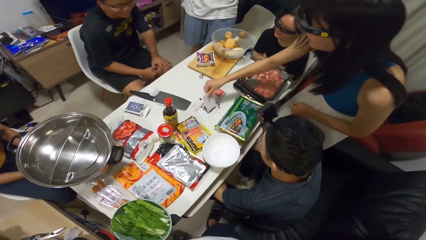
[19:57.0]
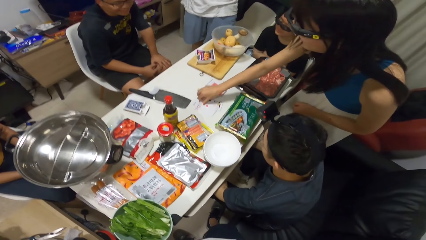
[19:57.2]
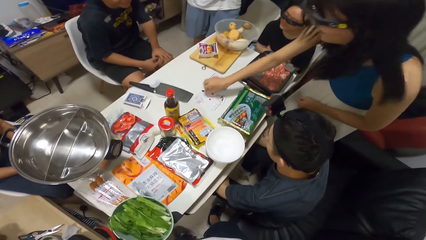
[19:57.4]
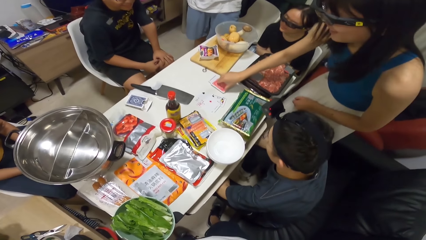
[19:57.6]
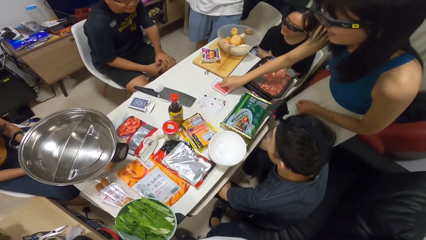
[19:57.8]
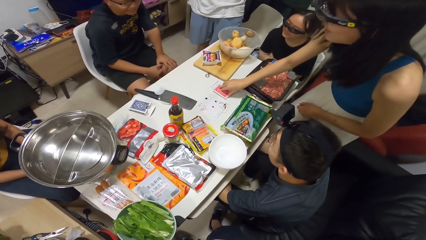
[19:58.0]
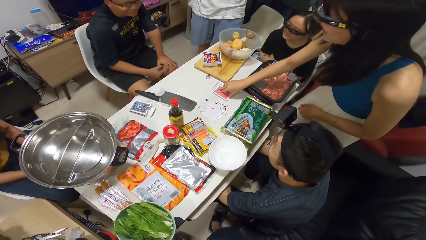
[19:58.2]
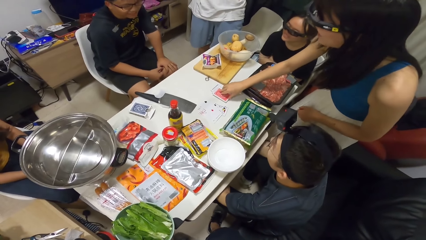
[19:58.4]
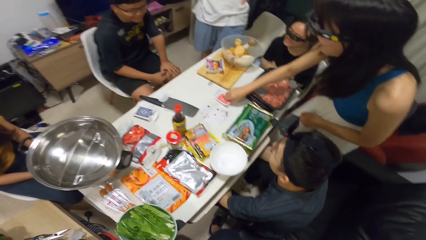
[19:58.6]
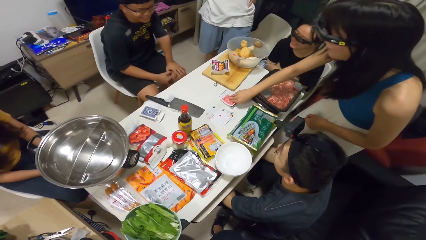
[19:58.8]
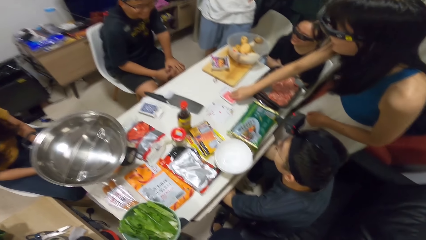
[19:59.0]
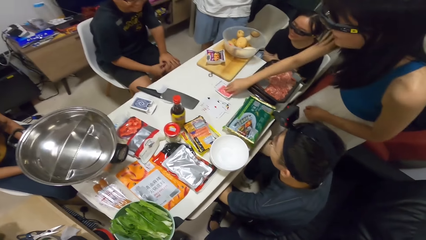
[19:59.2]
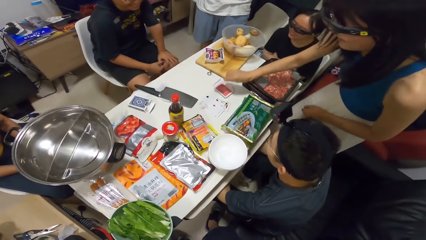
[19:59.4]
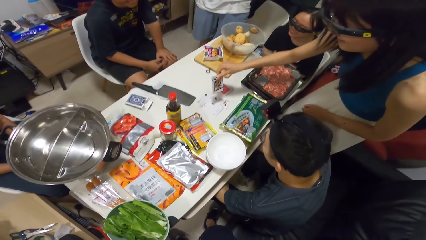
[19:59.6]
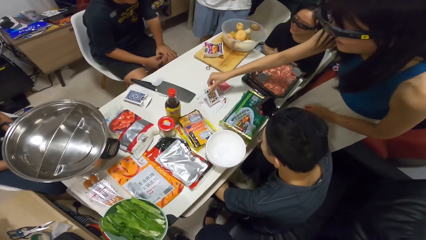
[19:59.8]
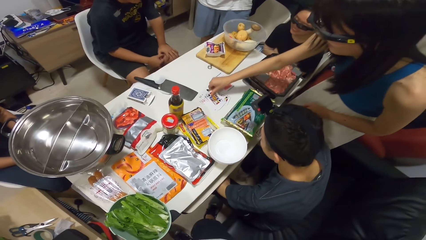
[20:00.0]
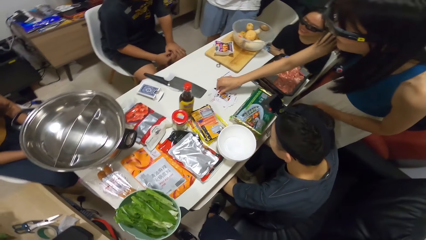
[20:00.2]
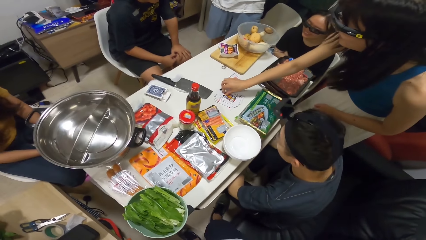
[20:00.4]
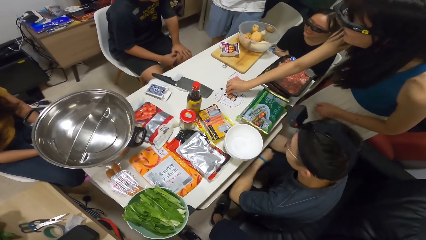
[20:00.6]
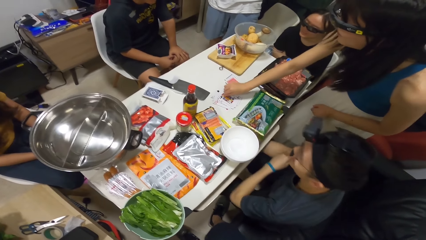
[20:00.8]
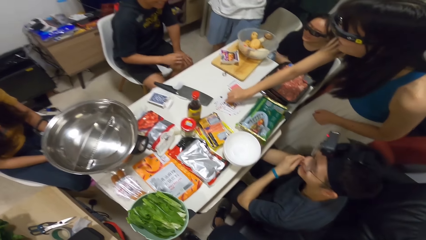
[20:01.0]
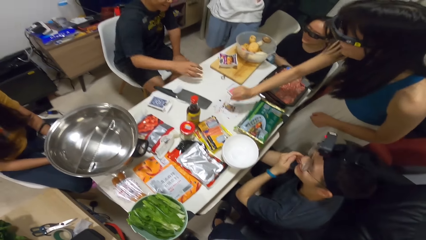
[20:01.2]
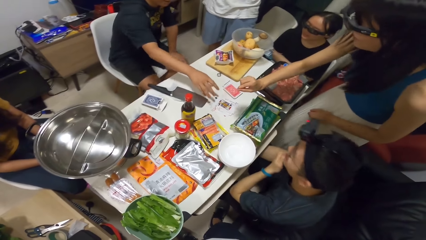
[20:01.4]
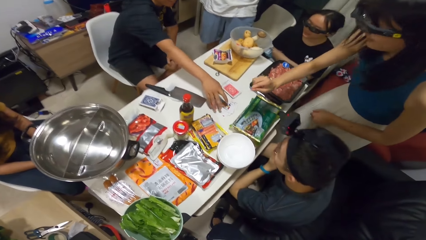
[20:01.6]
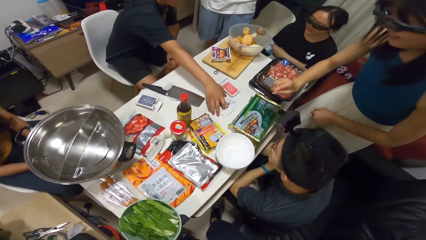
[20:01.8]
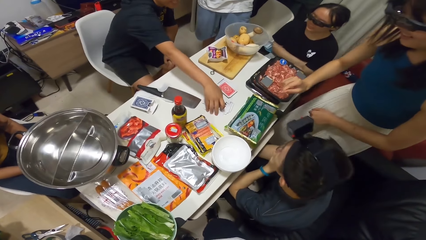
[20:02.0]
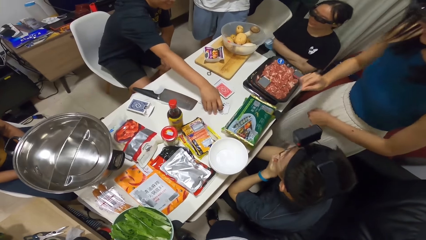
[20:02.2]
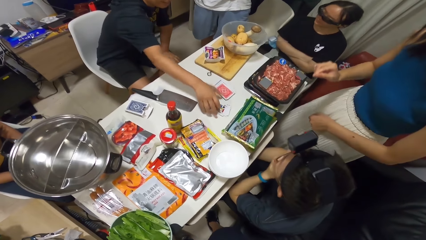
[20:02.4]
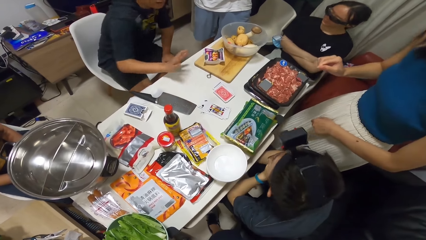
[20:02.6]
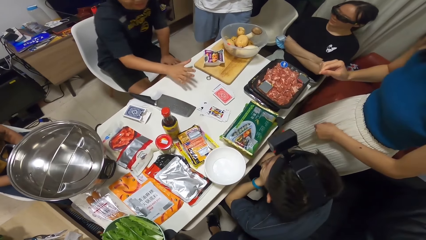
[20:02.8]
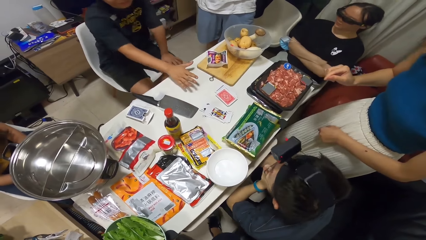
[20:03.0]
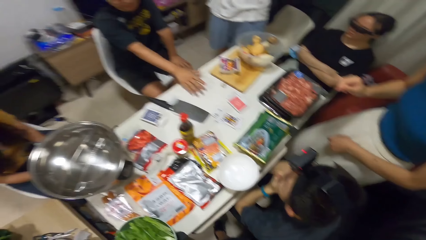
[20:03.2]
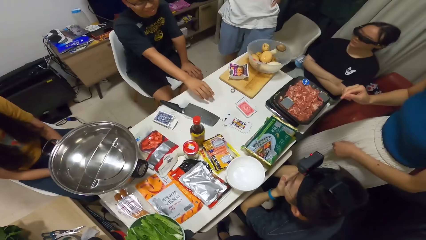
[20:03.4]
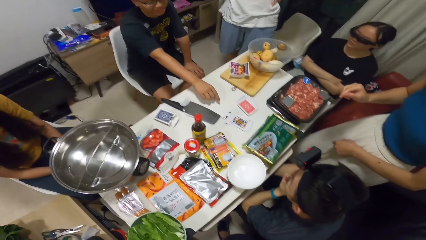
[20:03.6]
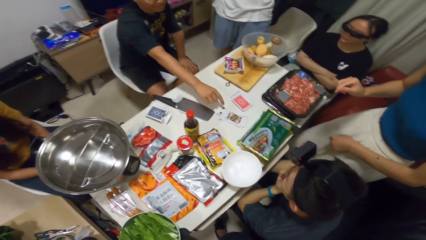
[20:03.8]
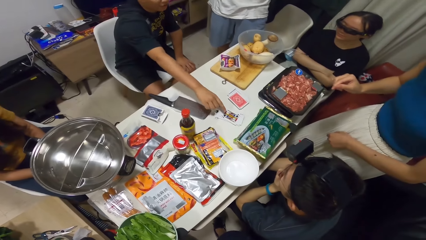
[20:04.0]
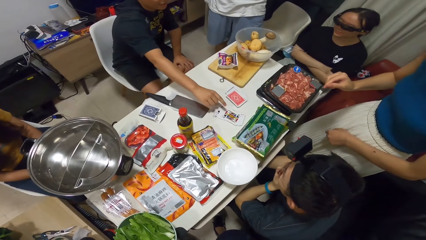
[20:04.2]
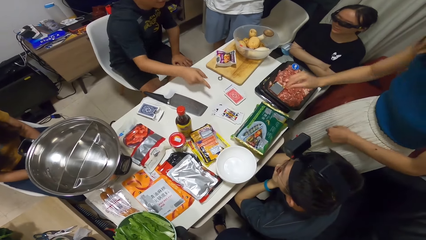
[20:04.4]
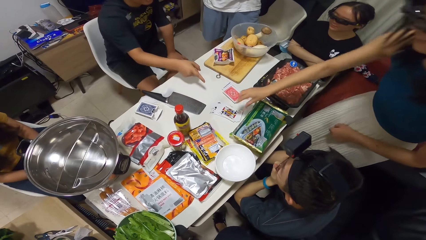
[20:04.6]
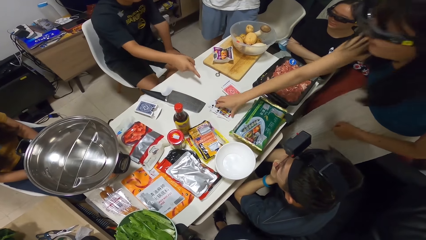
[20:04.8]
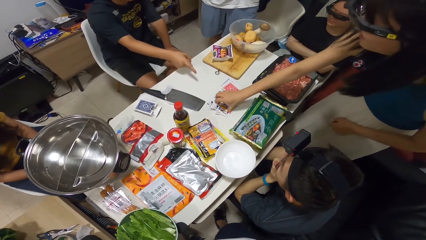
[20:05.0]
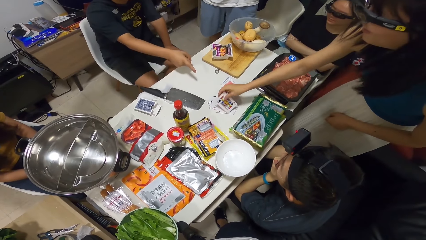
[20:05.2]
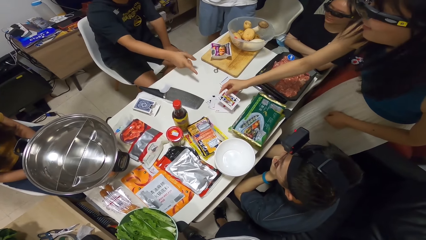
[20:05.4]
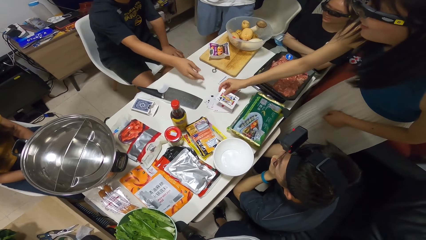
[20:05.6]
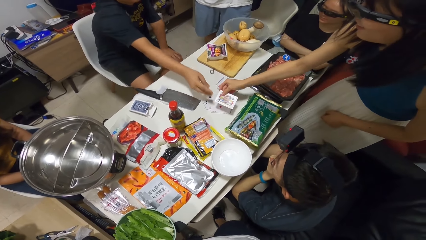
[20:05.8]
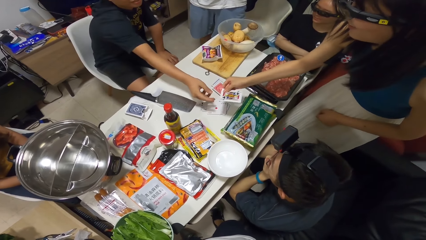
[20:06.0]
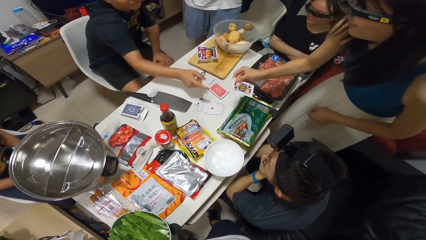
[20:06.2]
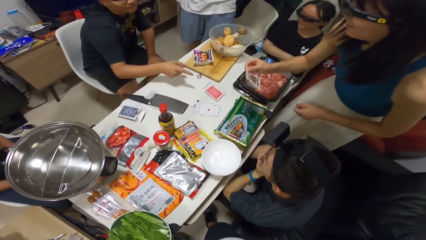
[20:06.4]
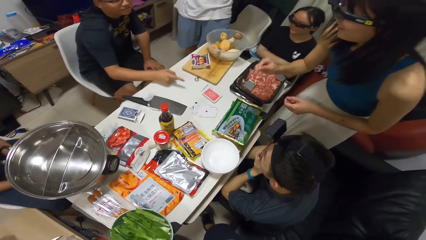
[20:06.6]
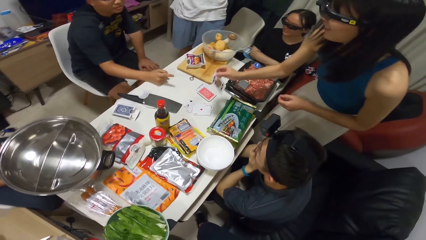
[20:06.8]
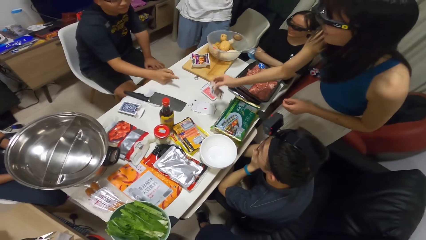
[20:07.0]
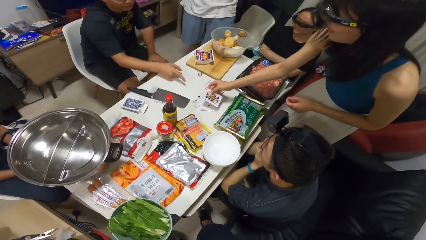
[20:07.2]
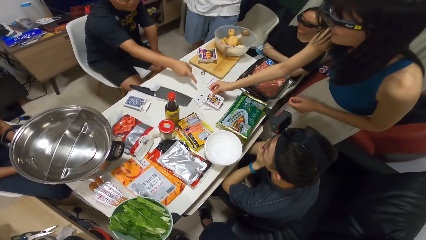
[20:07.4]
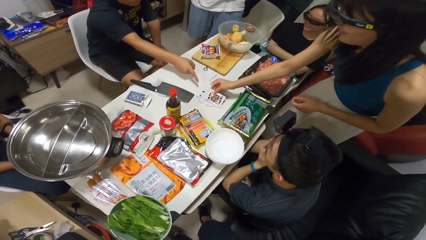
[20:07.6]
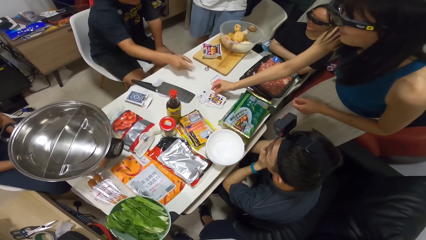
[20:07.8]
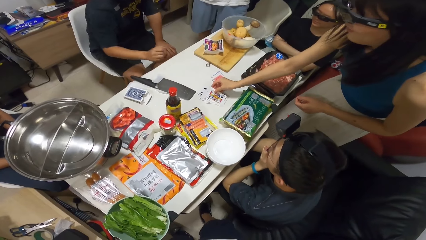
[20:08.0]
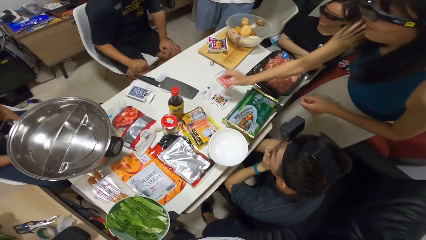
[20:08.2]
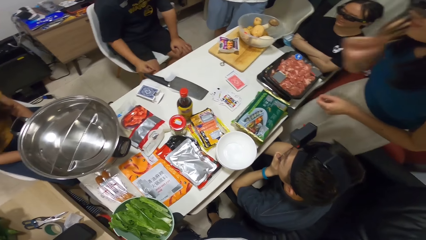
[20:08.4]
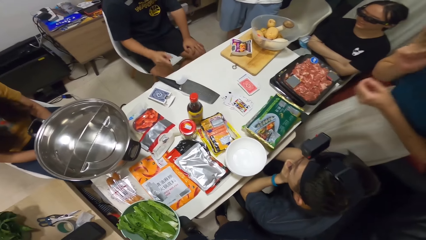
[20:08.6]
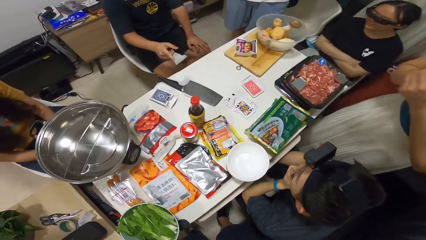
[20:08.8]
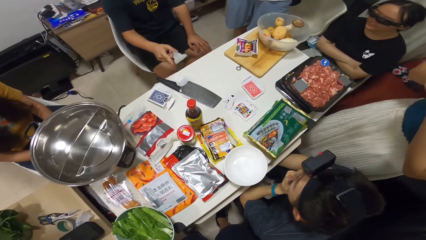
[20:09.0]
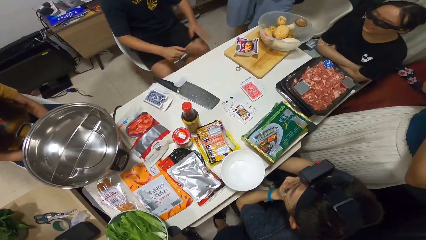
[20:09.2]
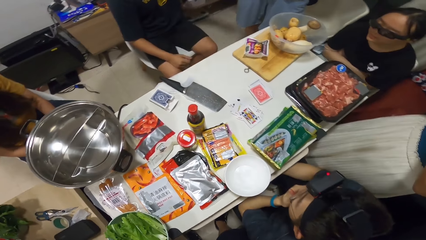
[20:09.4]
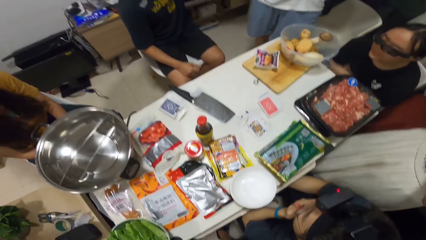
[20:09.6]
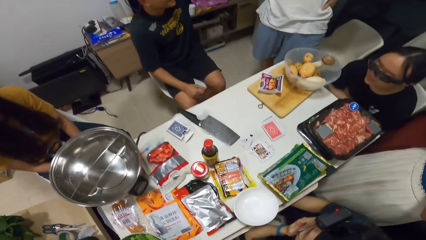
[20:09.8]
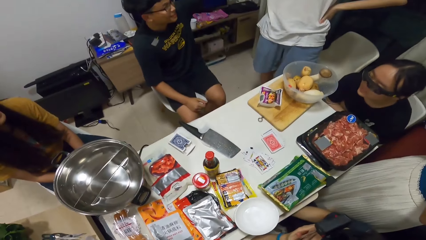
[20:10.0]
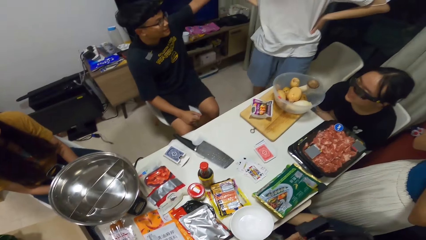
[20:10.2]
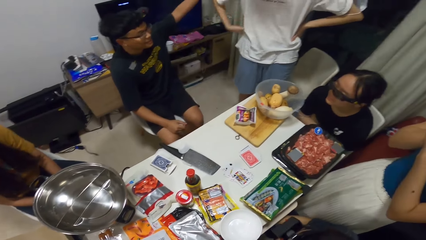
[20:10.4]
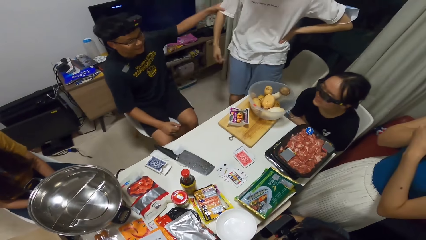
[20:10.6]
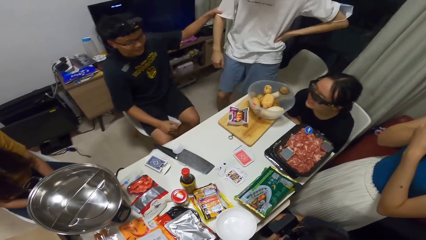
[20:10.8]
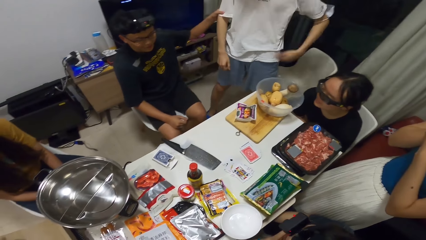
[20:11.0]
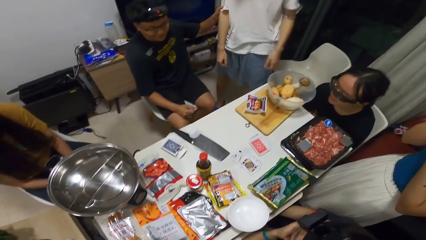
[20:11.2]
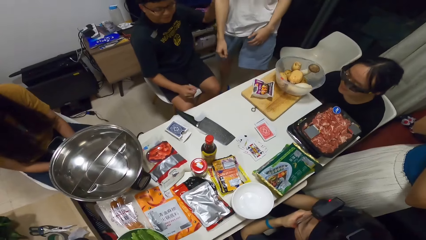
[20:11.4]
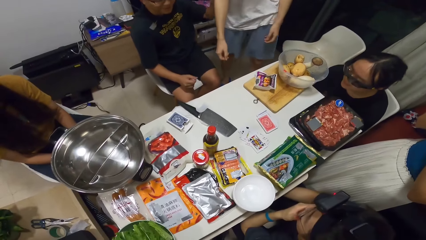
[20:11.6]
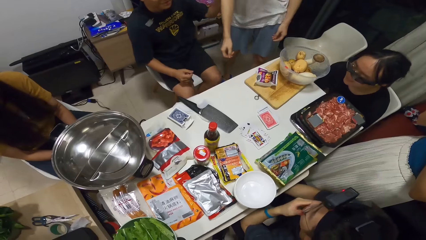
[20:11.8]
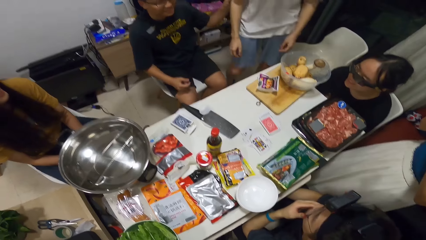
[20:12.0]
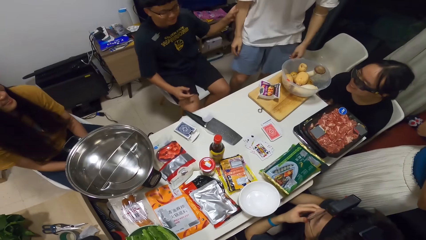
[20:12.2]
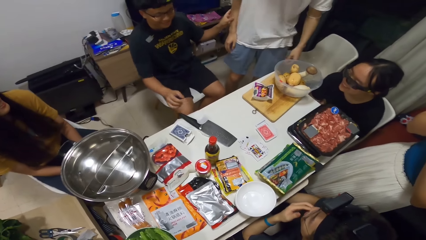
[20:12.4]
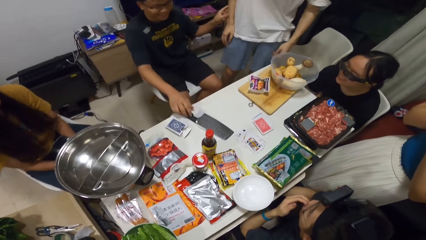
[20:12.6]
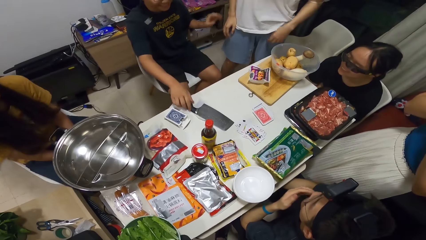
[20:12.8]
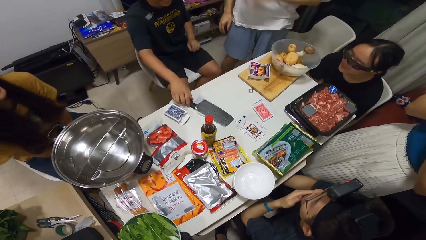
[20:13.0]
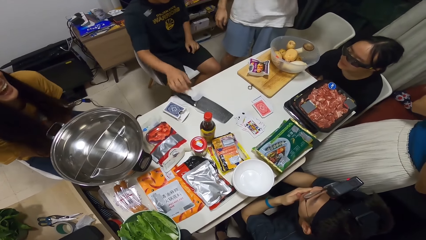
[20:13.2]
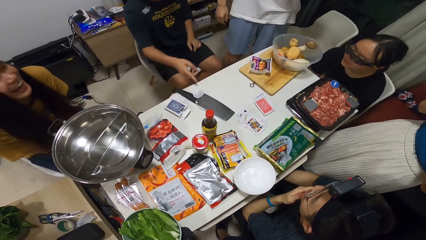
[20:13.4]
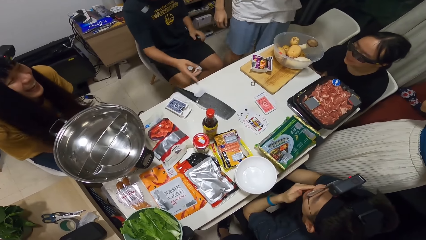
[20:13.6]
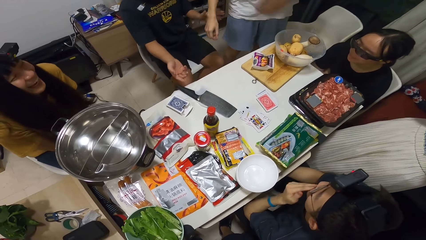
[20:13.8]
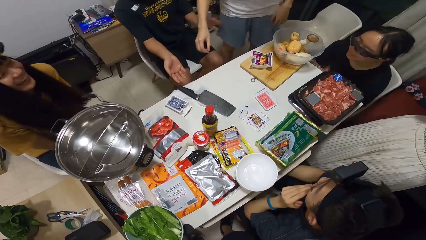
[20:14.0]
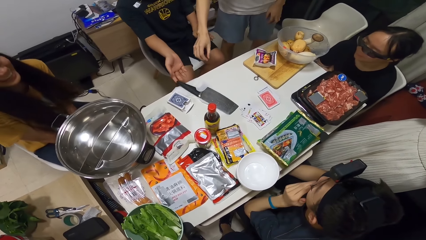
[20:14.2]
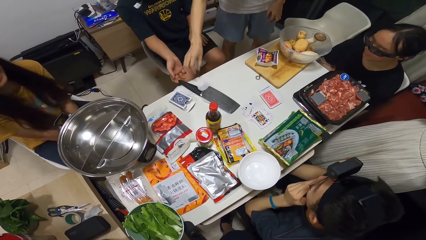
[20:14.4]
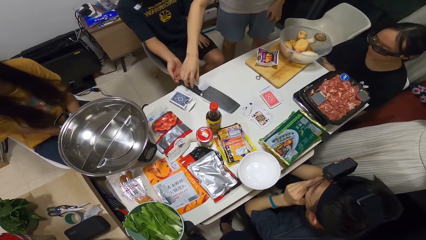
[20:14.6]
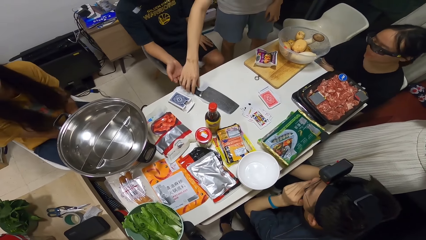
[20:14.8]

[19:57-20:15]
A woman flips another card from the deck on the table. She flips another card again. A man touches his chin. Another man arranges the second deck of cards on the table with his right hand. The second man touches the second deck of cards with his right hand. The woman picks up a card from the second deck on the table with her right hand. The woman places the card onto the deck with her right hand. The second man pulls another man with his right hand. The second man touches the cleaver with his right hand. The second man points at the table.
